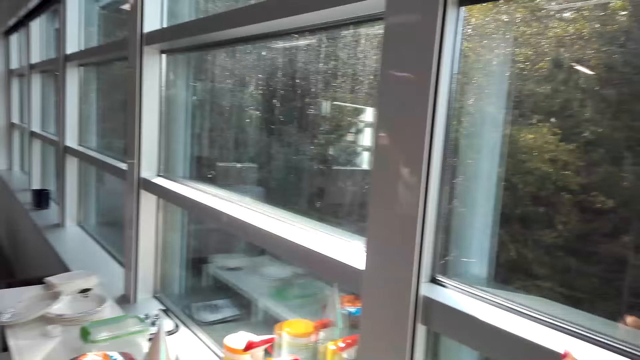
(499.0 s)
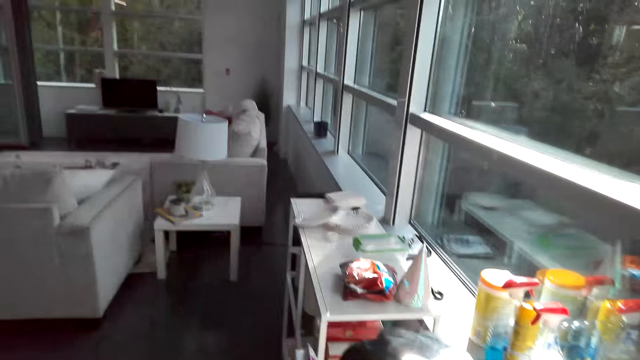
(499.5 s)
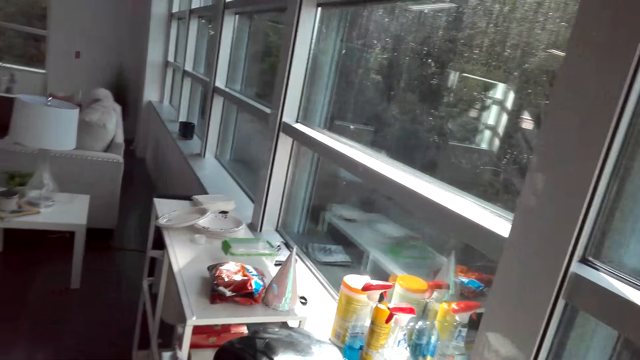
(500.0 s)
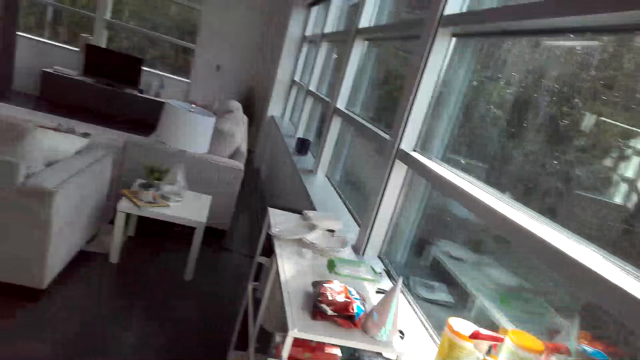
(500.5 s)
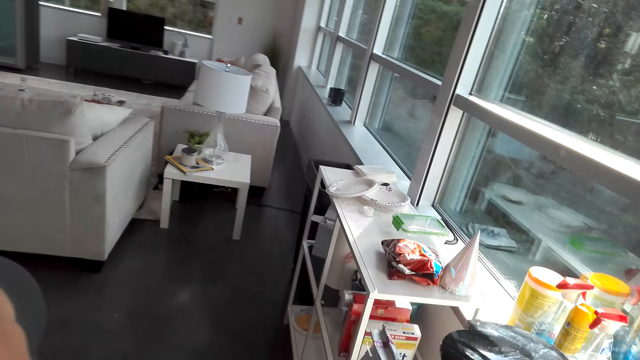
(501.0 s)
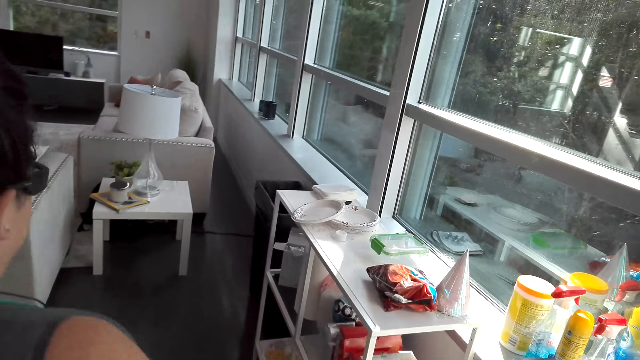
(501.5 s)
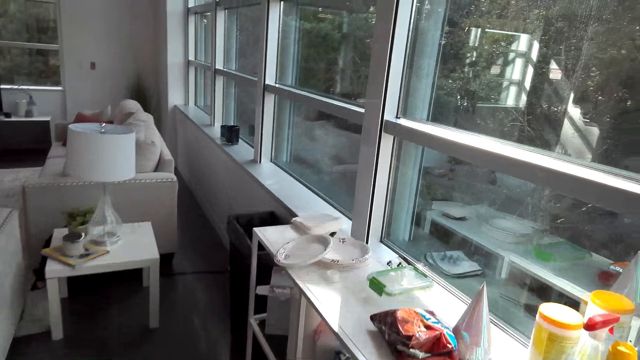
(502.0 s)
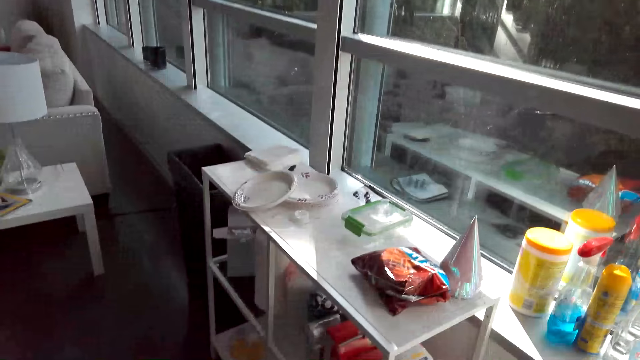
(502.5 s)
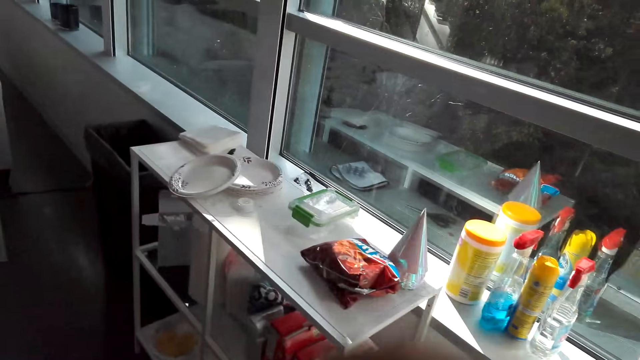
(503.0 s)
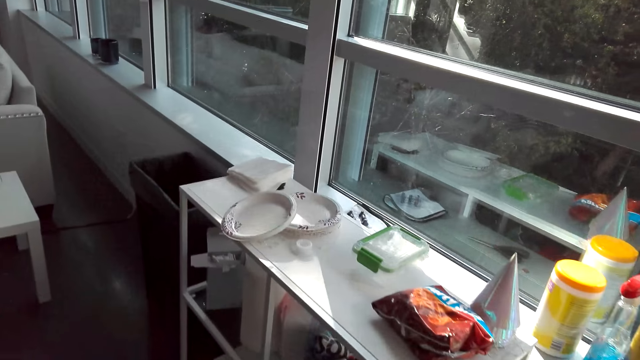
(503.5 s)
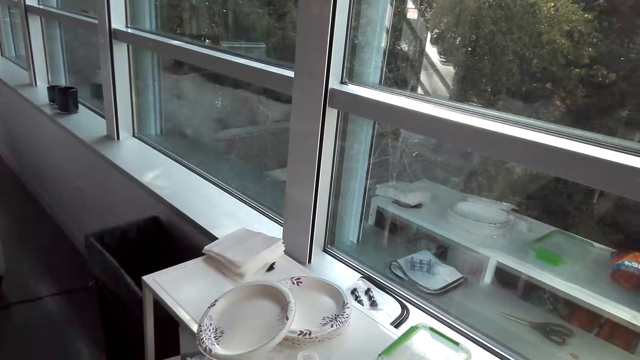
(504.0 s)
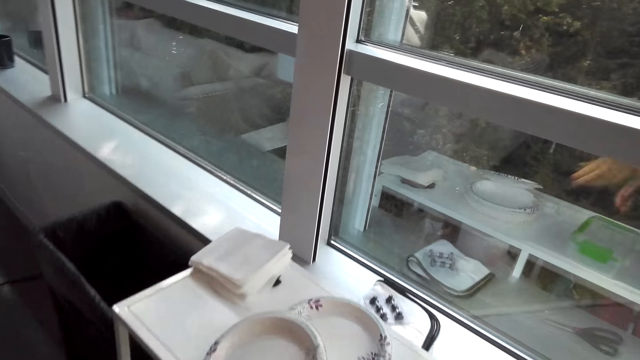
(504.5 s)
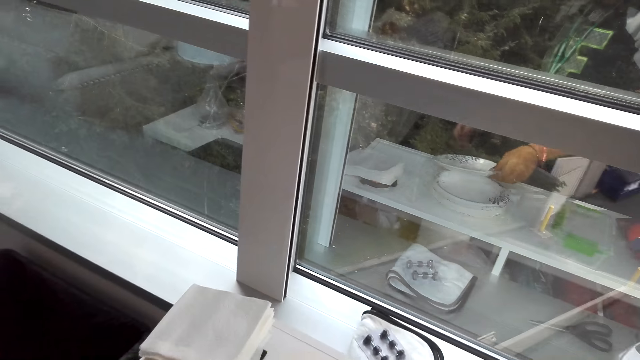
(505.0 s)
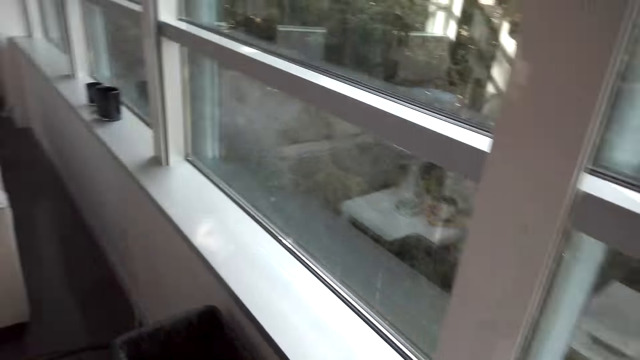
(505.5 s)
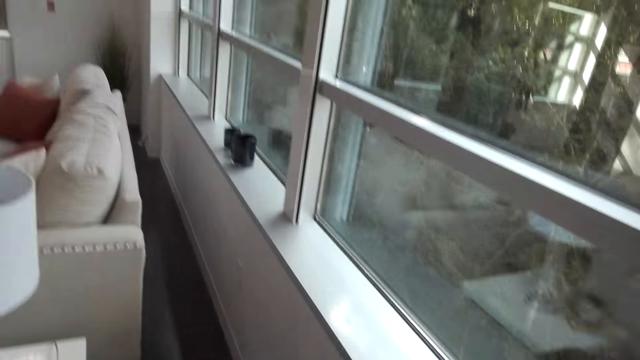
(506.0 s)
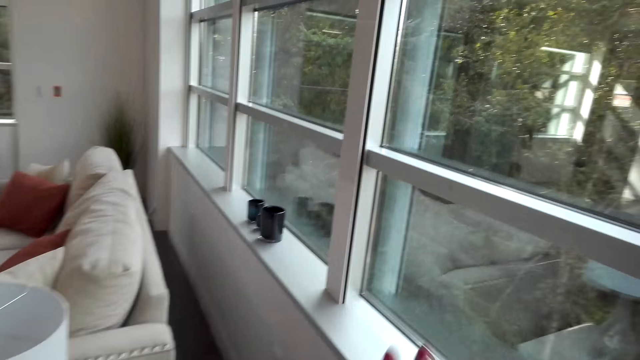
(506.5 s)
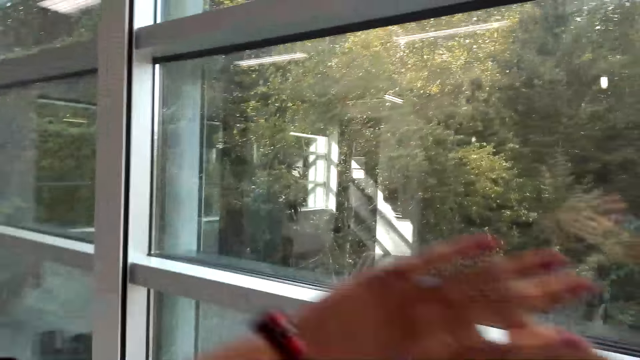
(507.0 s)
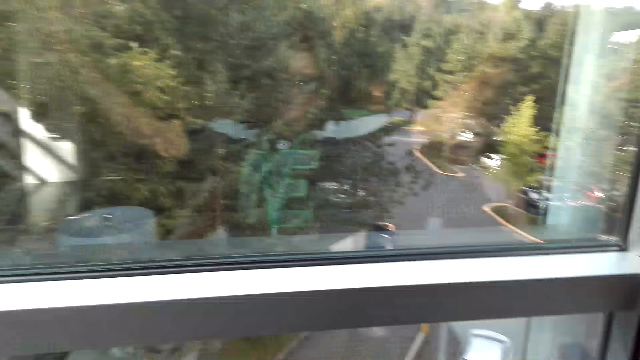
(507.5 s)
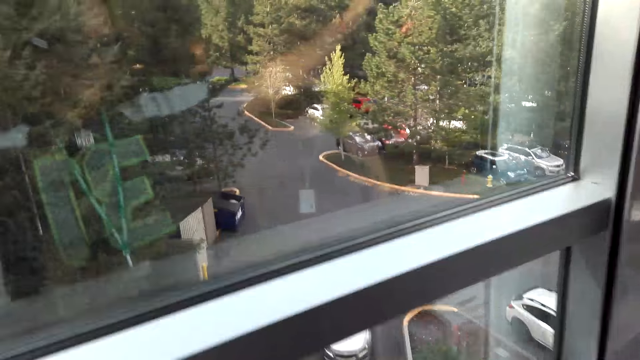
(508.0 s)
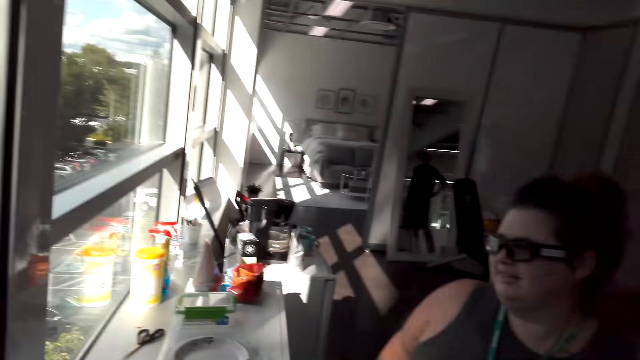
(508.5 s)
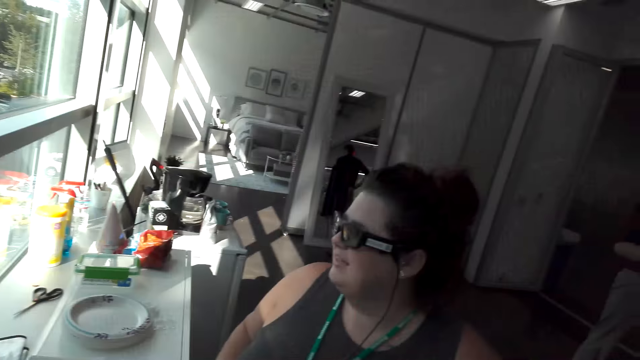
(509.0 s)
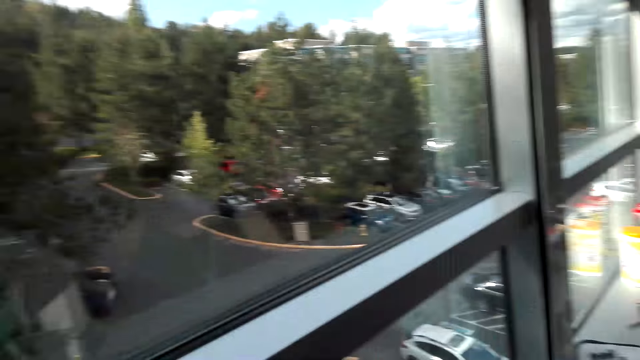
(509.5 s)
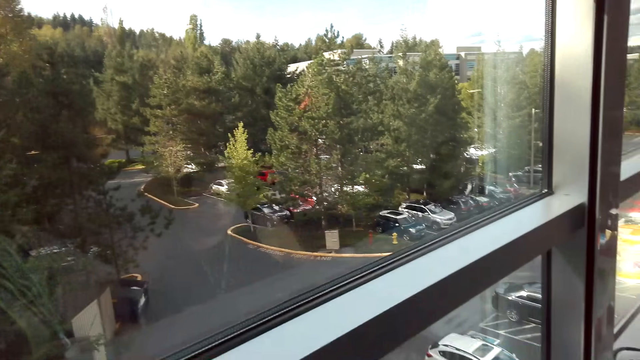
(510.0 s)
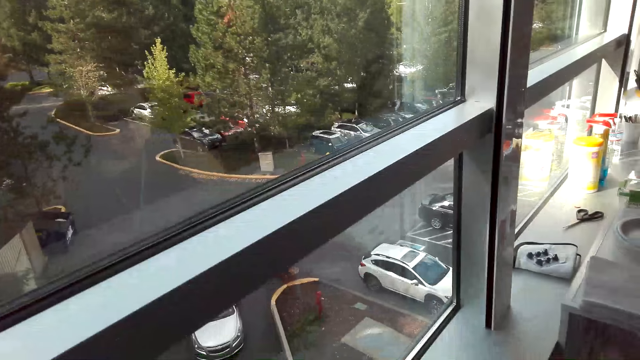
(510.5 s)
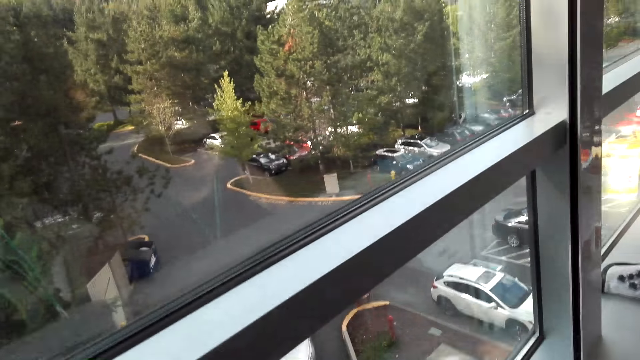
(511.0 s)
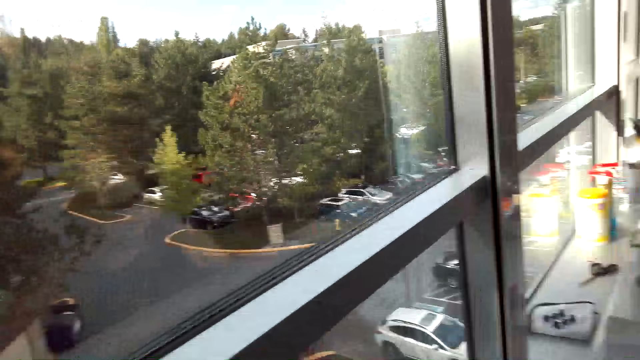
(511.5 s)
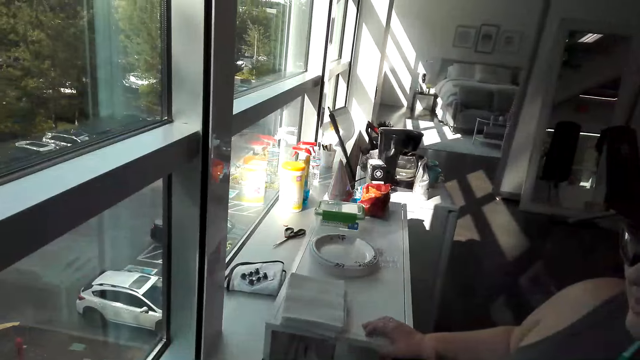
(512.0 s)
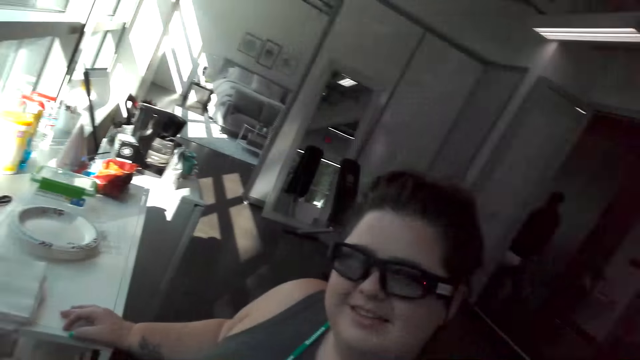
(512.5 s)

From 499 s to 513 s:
The camera wearer converses with a woman in the room. They look at the window. The woman looks at the window.

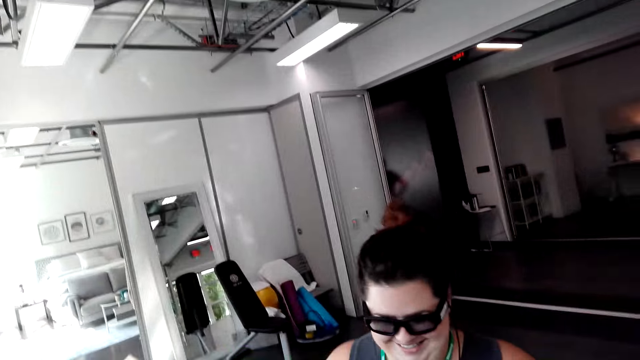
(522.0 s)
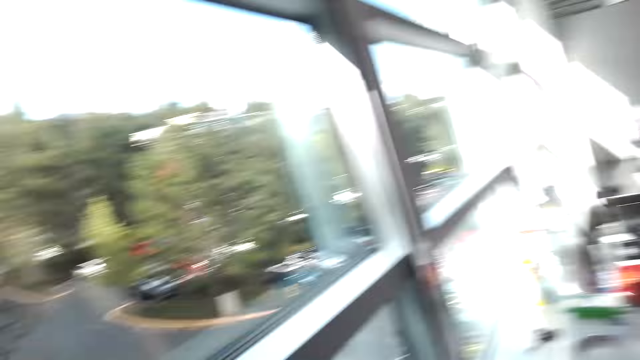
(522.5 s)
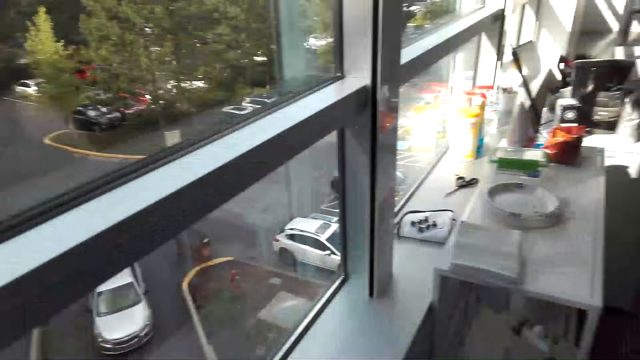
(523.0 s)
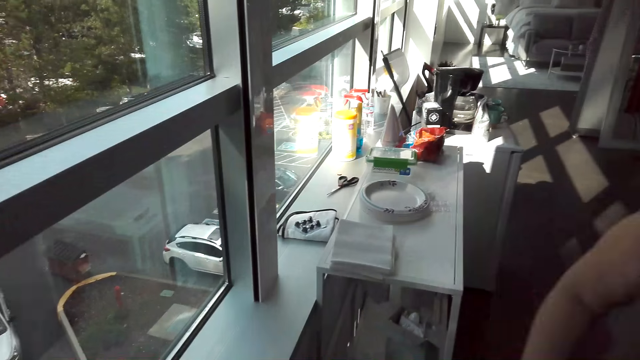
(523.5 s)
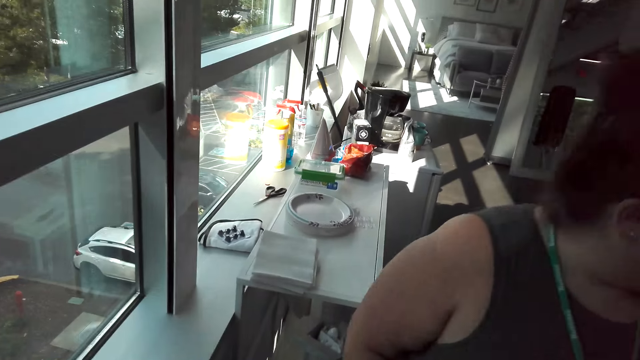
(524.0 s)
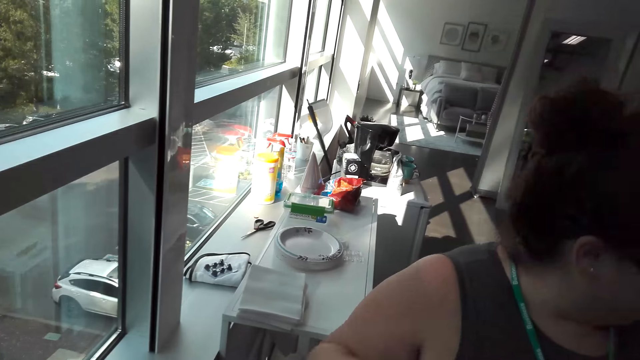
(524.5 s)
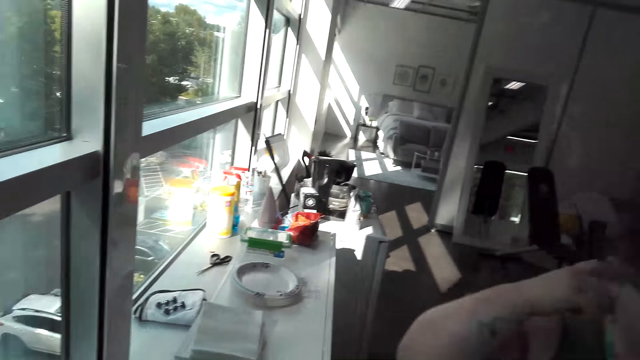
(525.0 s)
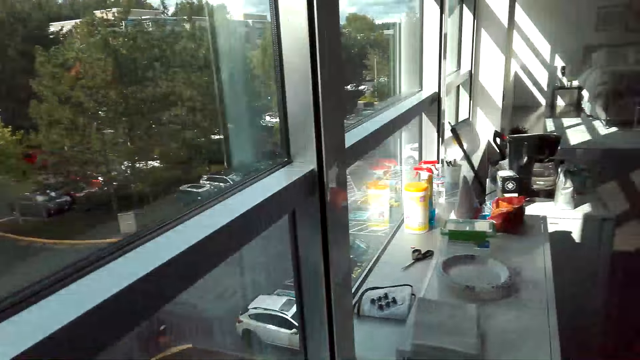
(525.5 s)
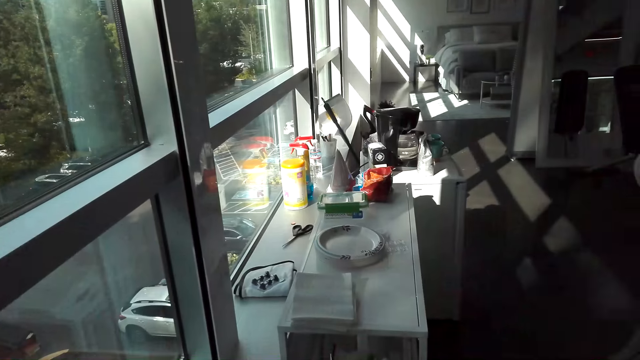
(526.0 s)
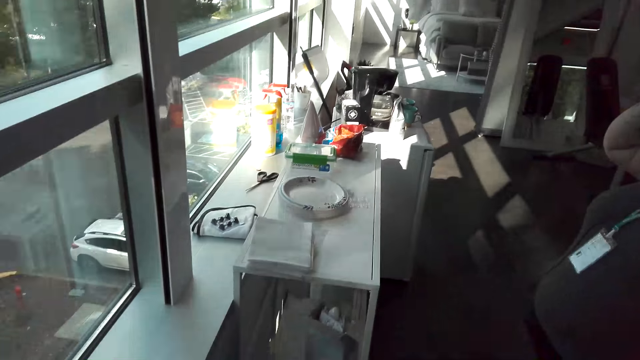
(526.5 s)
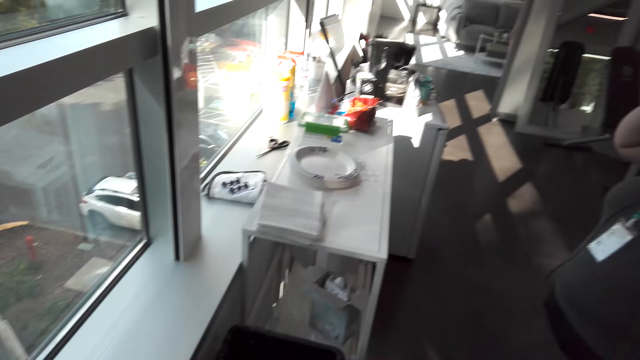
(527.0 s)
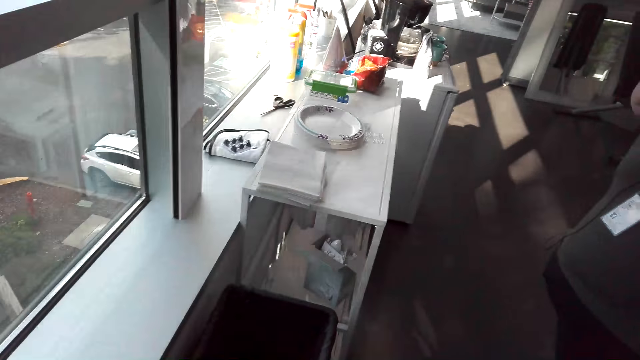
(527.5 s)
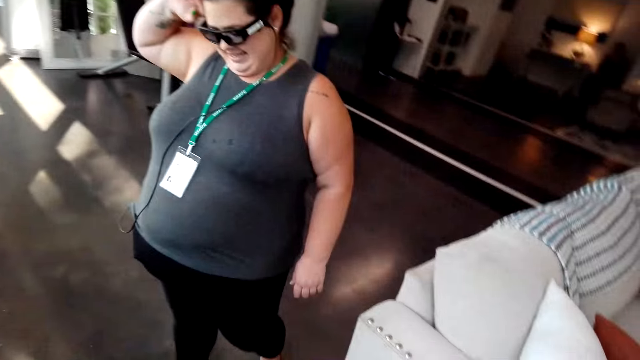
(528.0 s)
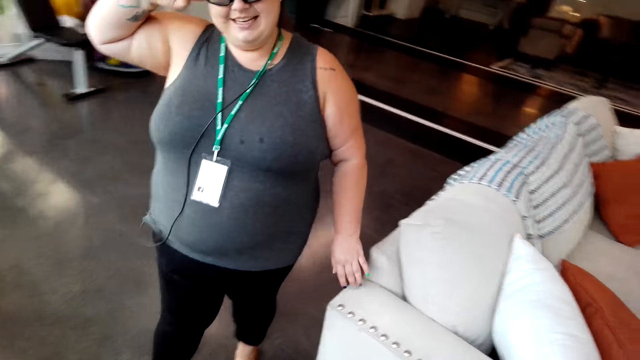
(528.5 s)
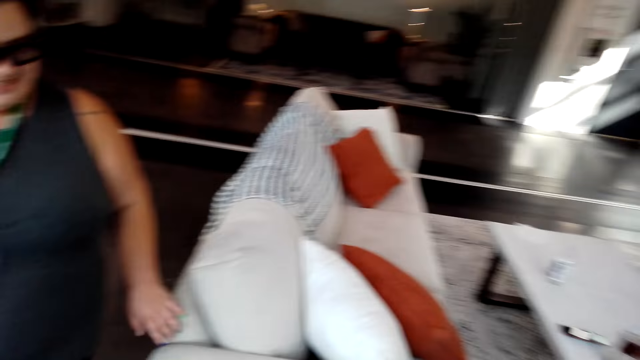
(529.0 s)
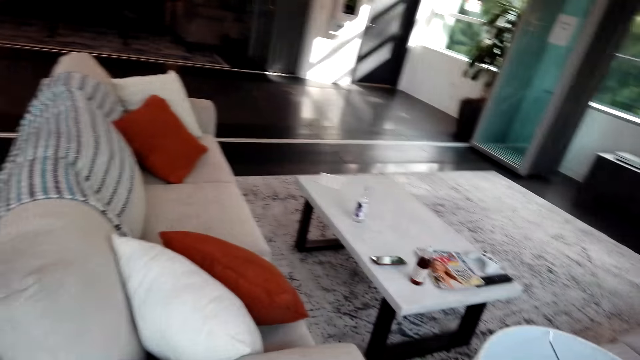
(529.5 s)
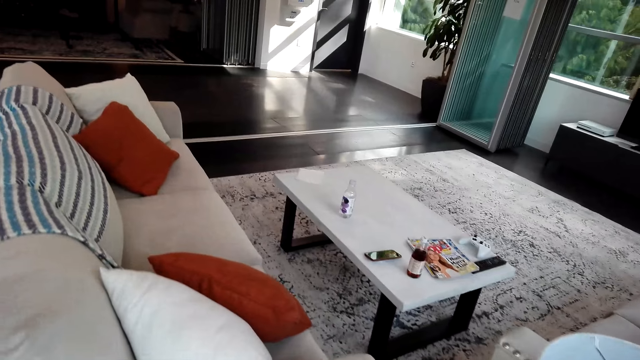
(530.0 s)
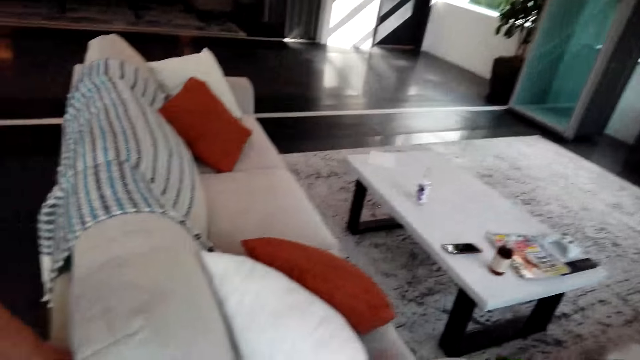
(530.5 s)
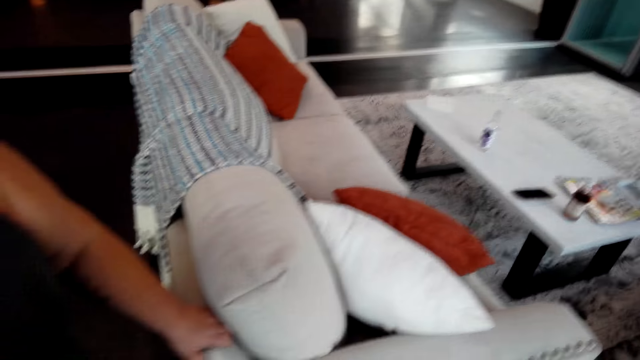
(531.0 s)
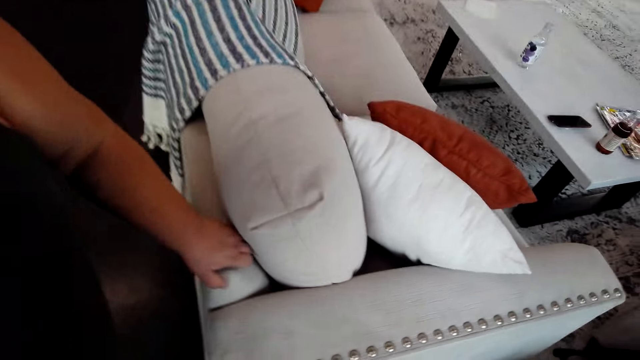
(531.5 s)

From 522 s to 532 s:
The camera wearer and a woman move around the room.
